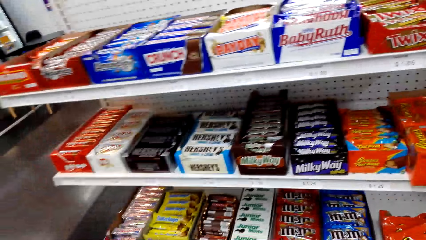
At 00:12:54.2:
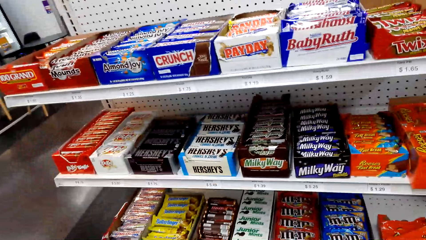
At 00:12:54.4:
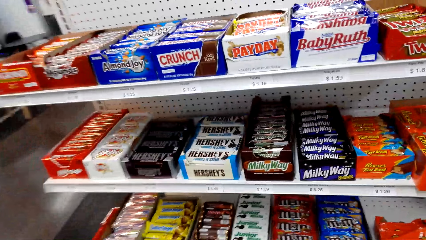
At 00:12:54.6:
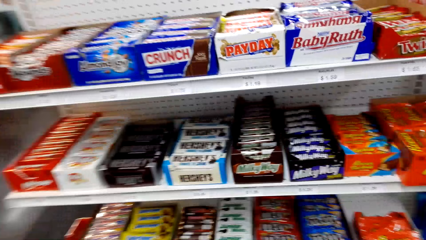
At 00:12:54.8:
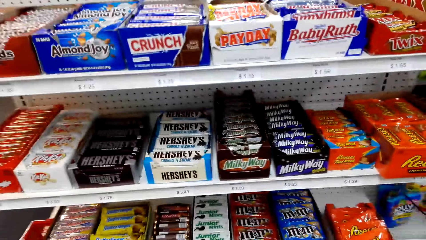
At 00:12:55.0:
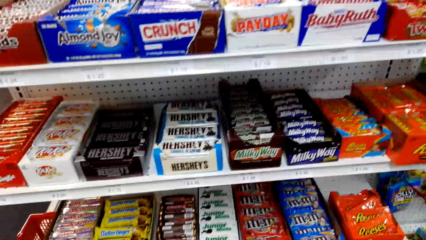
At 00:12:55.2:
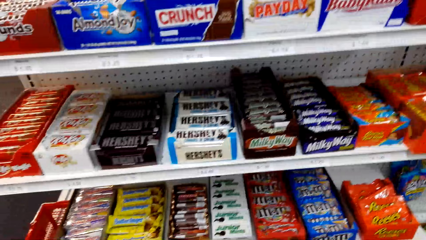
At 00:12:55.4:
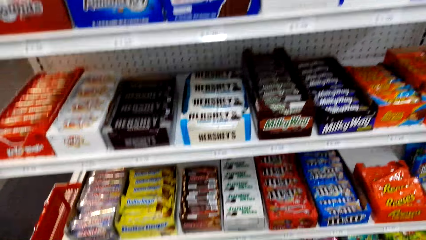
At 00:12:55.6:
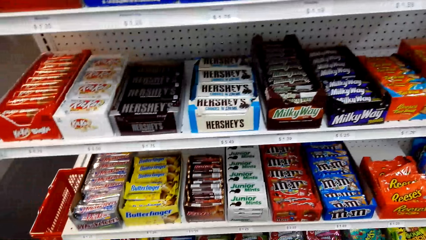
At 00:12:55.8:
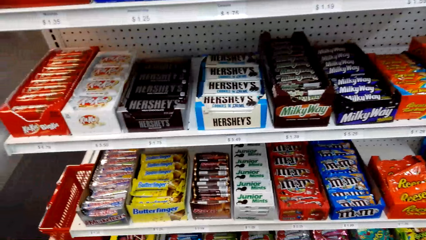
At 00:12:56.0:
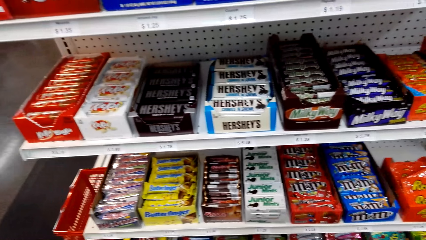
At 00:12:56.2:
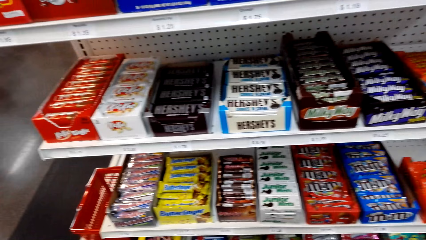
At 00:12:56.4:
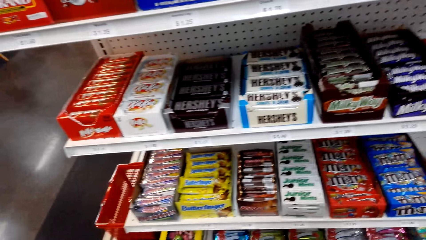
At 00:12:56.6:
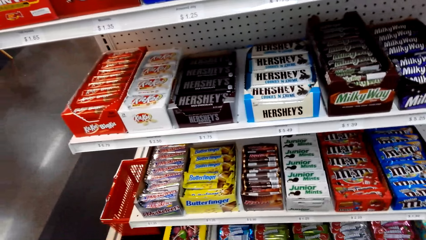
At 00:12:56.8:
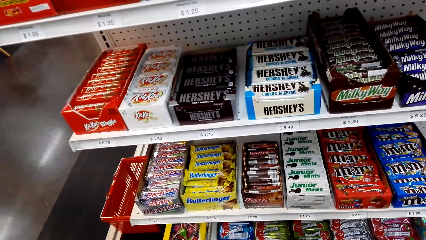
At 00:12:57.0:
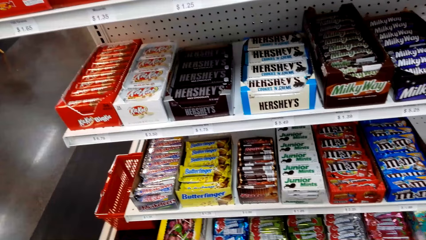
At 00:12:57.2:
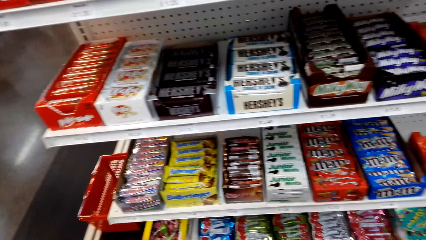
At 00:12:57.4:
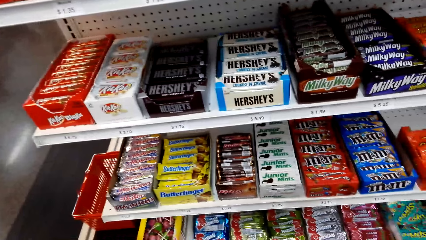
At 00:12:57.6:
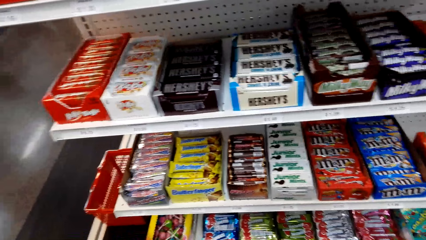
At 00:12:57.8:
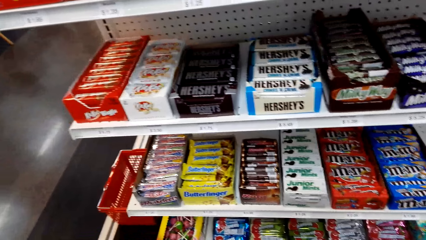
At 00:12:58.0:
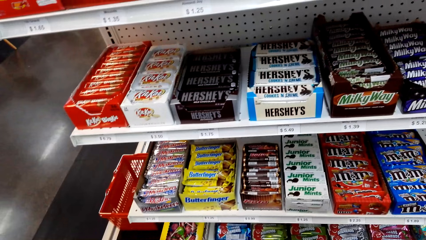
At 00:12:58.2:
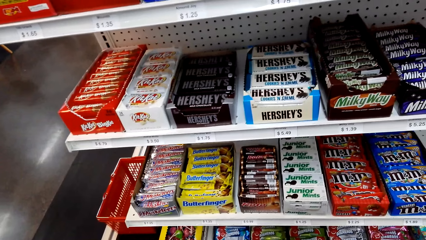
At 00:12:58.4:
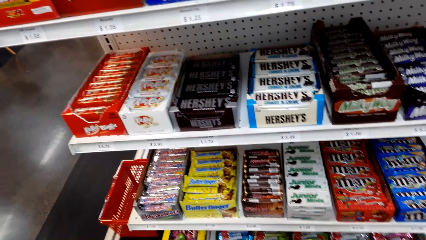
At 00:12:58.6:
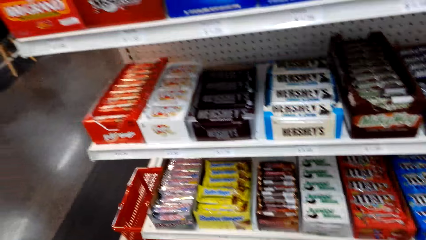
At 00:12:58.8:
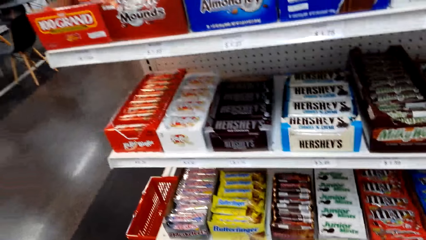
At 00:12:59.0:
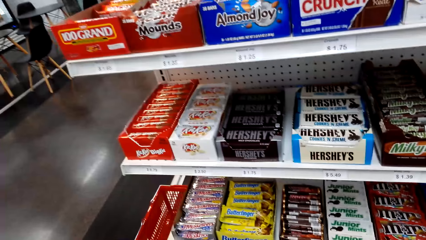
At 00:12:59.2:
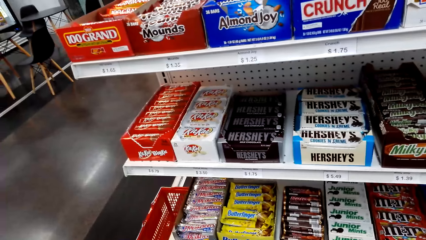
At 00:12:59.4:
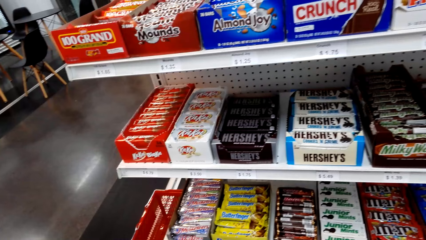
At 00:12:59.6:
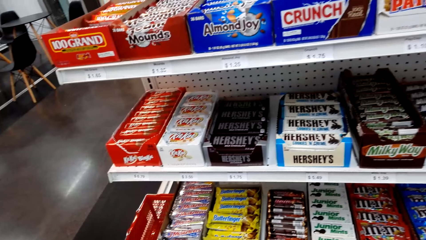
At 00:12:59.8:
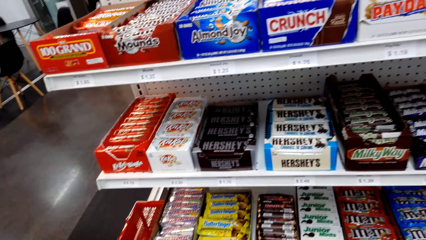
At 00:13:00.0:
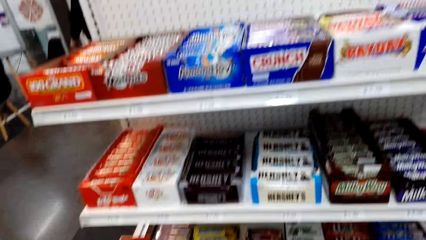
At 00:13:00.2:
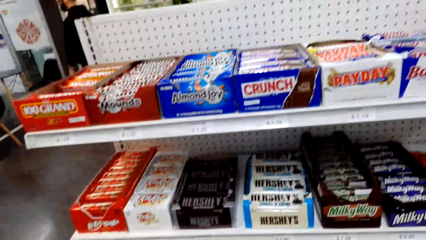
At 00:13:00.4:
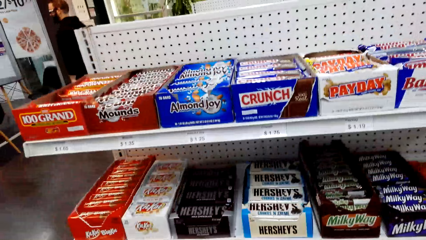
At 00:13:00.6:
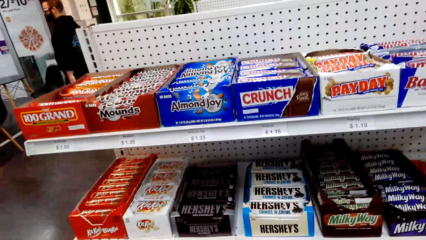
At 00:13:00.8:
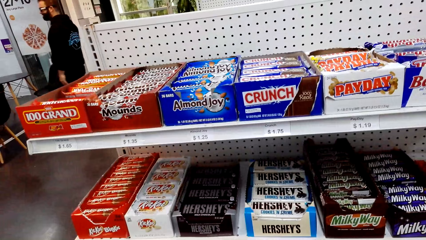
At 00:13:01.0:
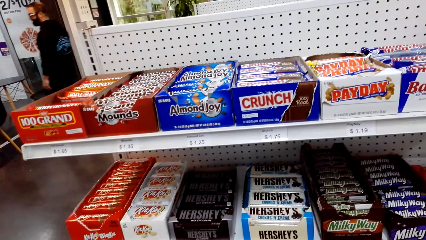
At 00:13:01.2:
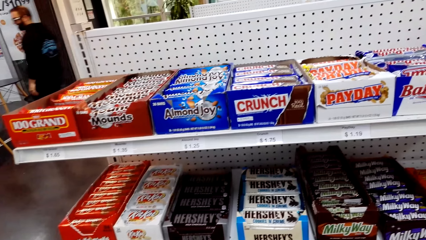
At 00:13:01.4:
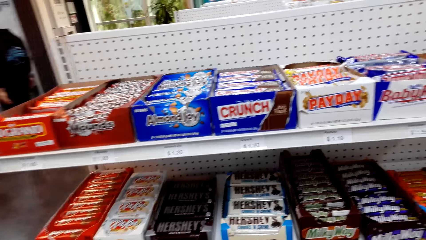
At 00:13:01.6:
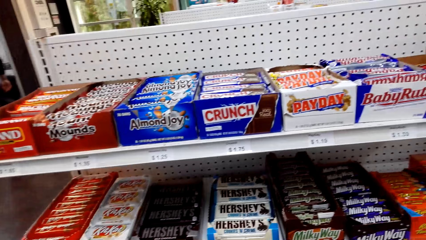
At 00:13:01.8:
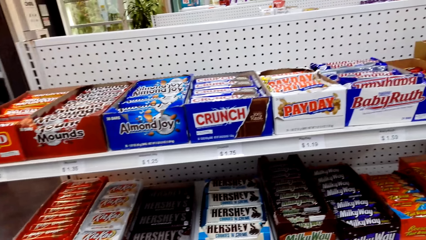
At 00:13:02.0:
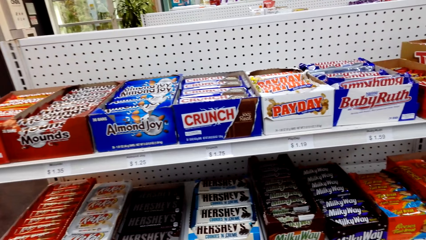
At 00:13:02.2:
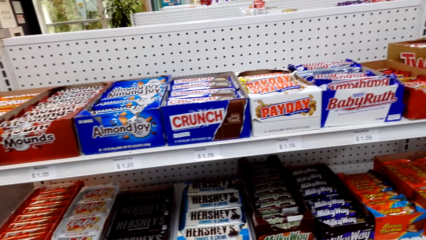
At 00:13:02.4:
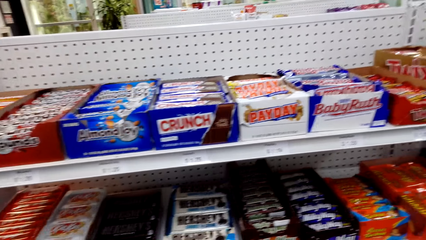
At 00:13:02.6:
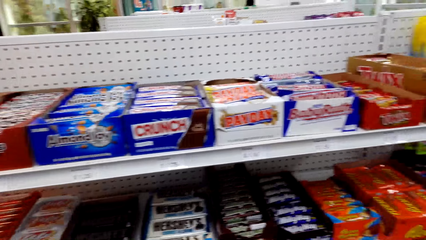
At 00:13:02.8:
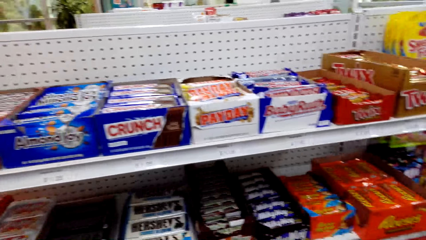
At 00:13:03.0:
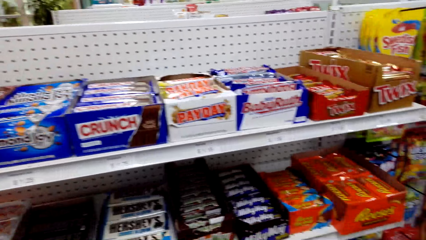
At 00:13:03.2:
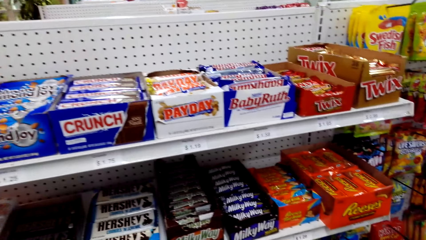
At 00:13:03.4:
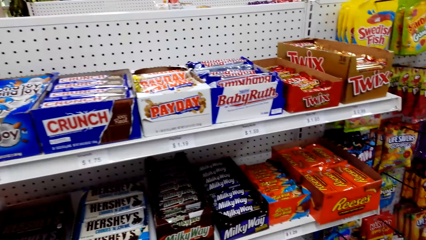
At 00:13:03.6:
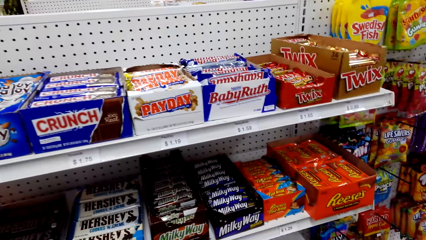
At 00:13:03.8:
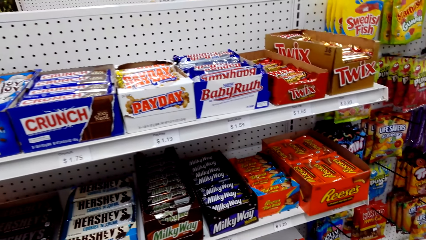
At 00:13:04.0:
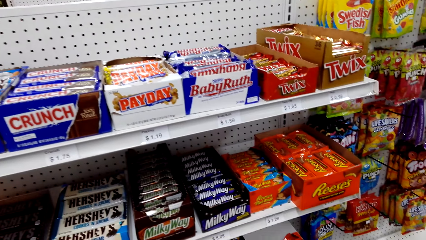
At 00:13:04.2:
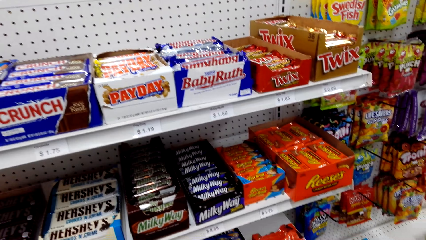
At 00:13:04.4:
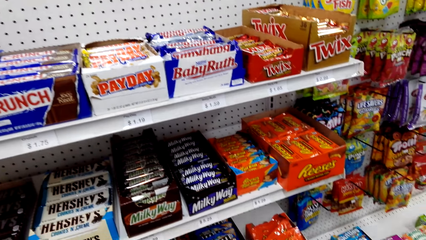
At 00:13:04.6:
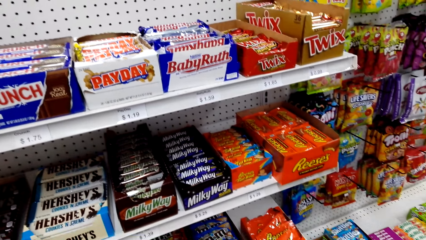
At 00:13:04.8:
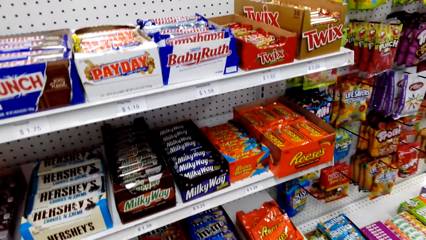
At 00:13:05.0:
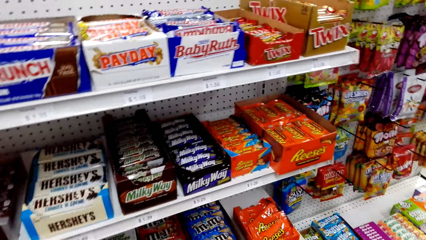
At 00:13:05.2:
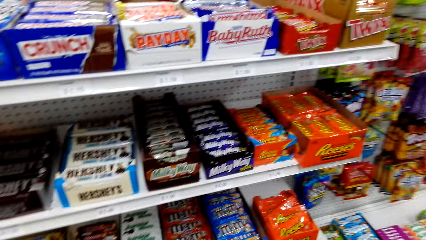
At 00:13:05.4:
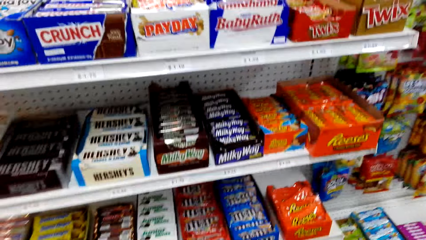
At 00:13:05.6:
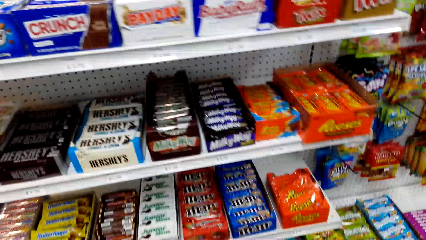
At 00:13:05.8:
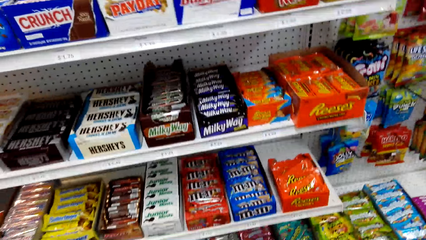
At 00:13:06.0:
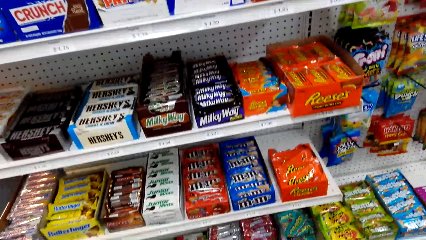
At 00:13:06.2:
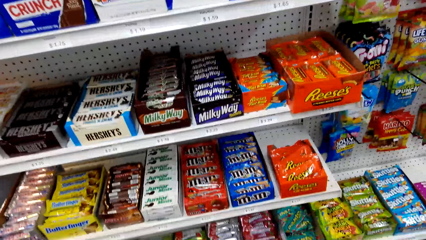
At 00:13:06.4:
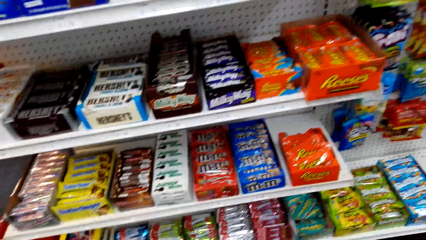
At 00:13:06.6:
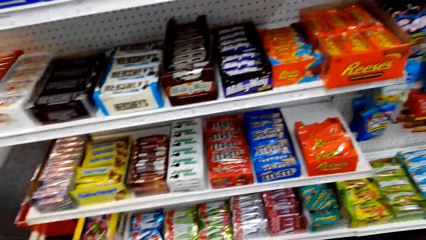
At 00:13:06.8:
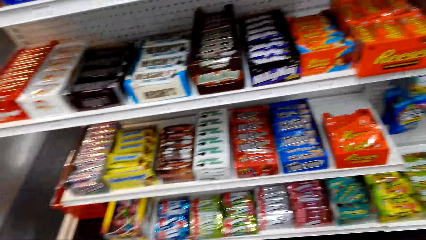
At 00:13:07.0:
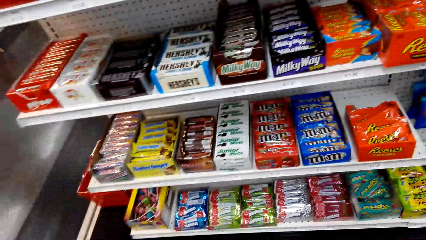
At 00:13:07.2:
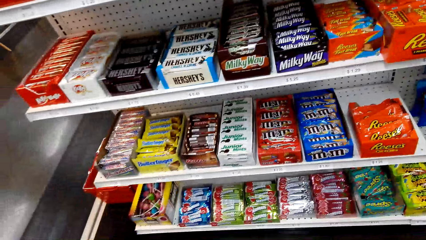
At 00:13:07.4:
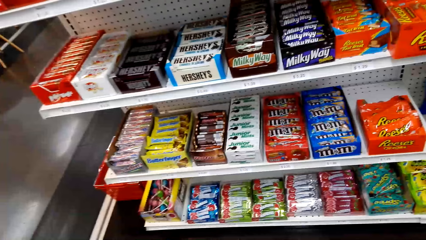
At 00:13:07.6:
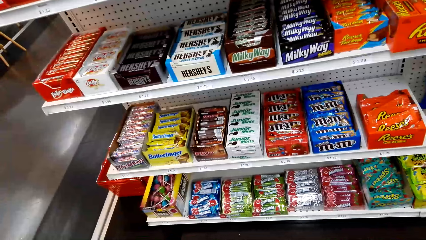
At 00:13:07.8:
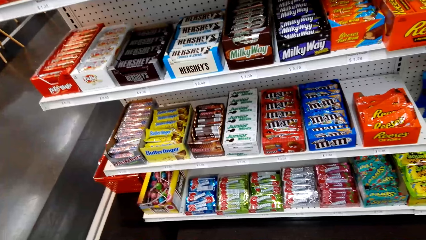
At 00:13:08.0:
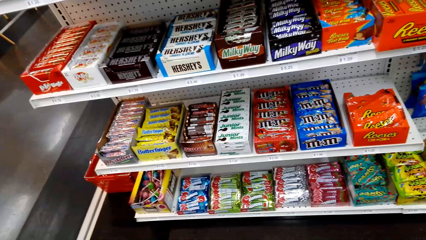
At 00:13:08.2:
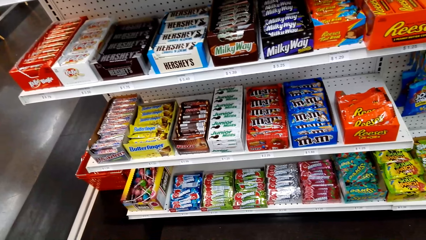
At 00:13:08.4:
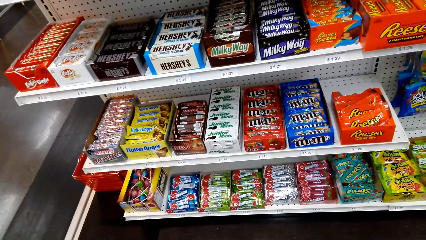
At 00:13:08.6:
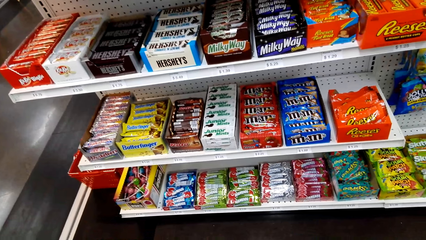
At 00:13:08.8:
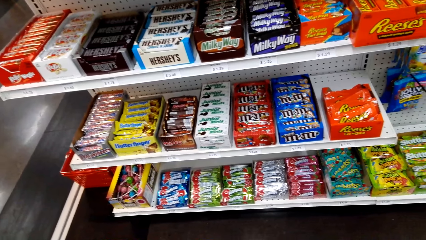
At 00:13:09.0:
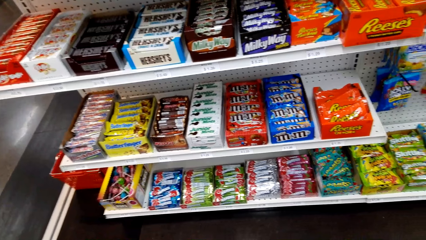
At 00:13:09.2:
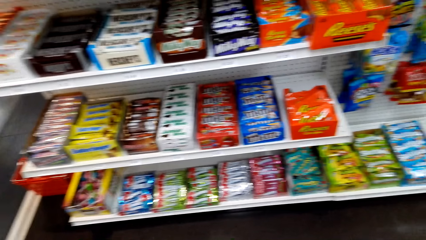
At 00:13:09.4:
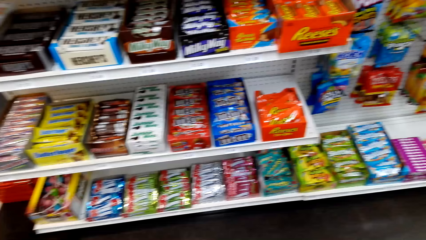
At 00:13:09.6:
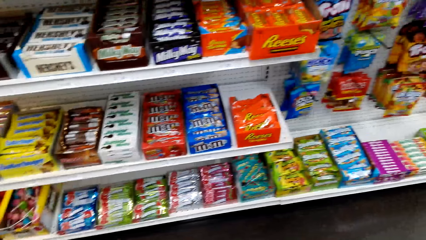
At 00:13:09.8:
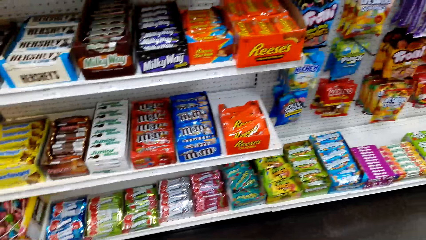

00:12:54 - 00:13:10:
The camera wearer looks at the items in the shelves. They look around the candy shelf.
